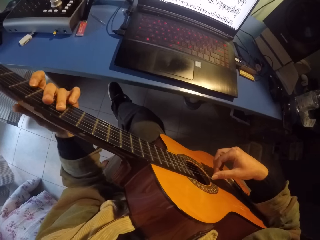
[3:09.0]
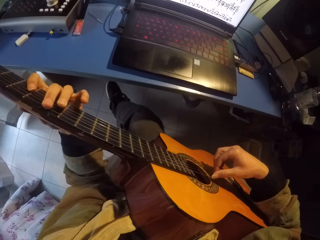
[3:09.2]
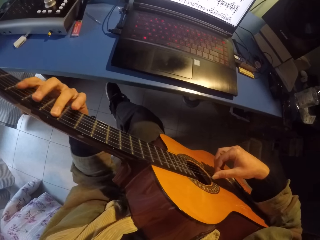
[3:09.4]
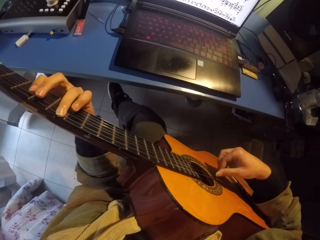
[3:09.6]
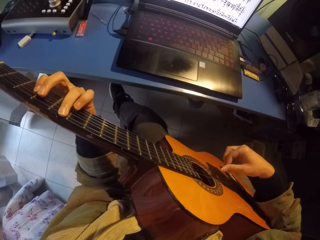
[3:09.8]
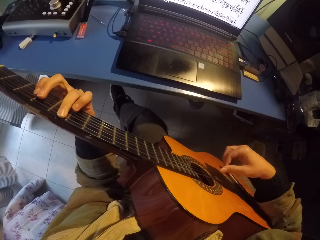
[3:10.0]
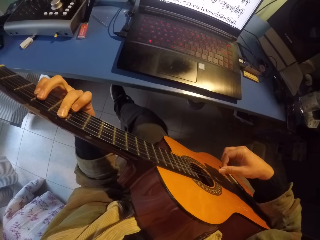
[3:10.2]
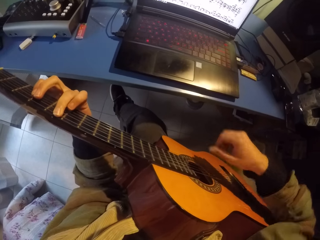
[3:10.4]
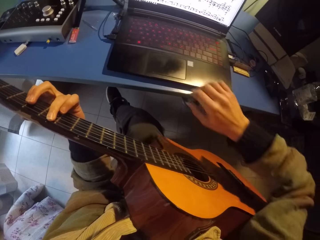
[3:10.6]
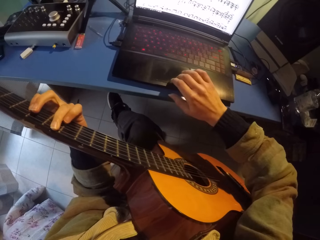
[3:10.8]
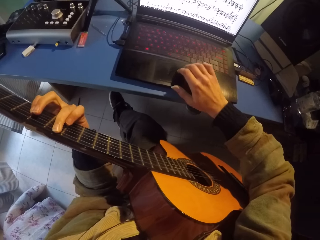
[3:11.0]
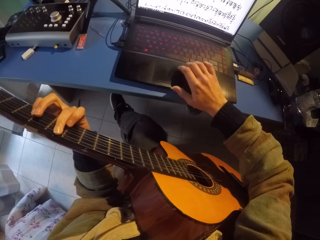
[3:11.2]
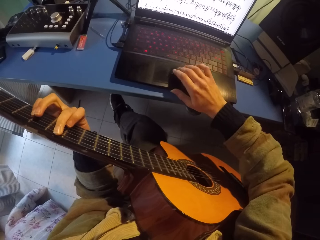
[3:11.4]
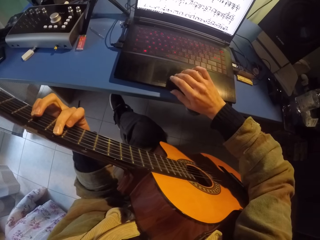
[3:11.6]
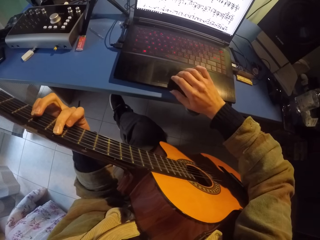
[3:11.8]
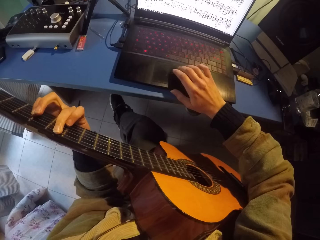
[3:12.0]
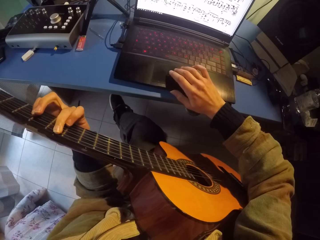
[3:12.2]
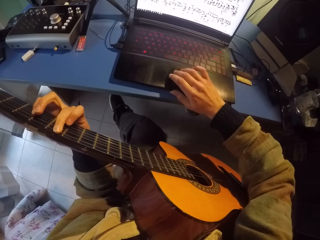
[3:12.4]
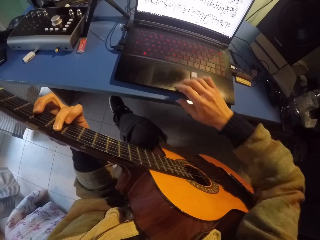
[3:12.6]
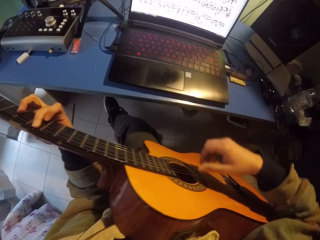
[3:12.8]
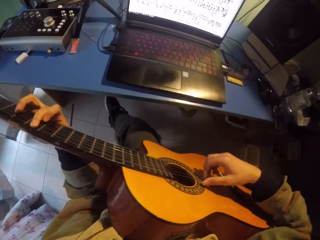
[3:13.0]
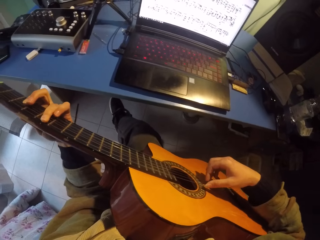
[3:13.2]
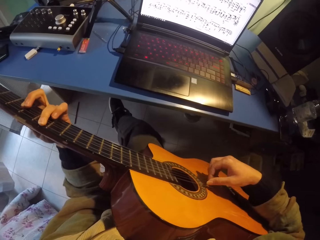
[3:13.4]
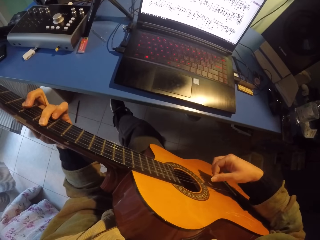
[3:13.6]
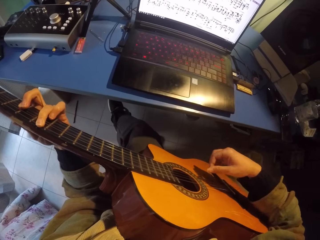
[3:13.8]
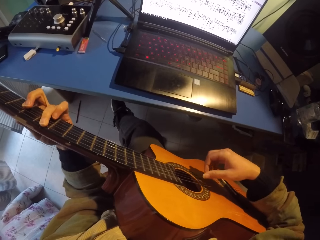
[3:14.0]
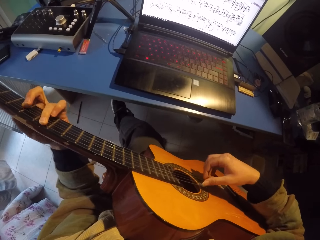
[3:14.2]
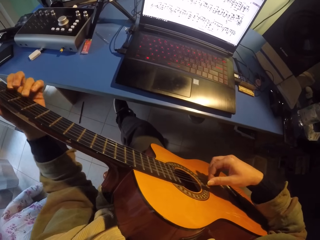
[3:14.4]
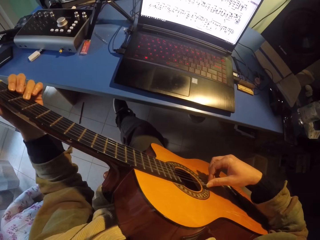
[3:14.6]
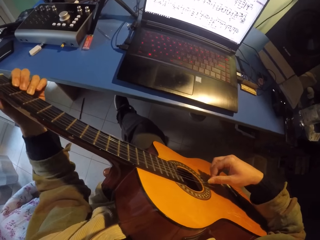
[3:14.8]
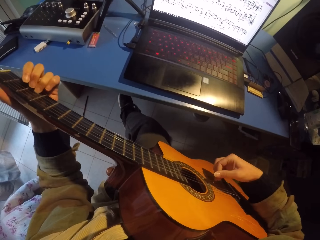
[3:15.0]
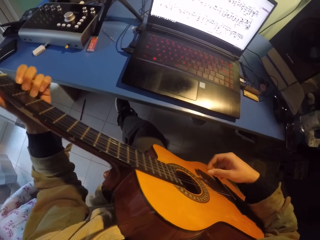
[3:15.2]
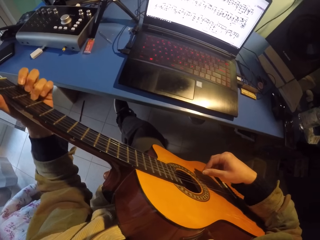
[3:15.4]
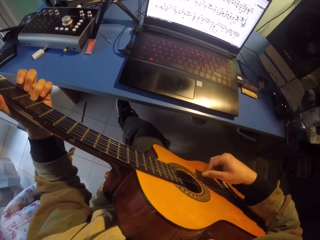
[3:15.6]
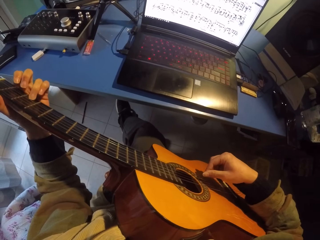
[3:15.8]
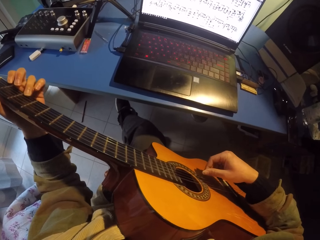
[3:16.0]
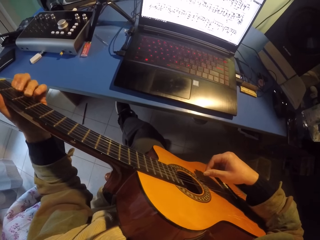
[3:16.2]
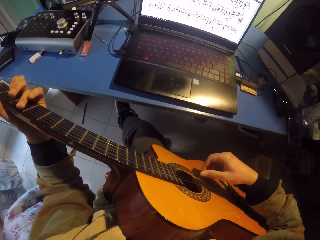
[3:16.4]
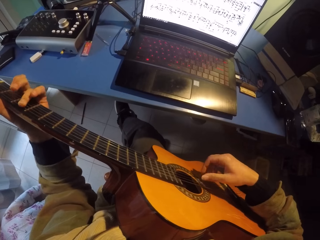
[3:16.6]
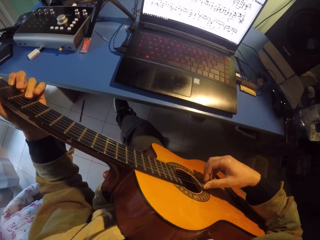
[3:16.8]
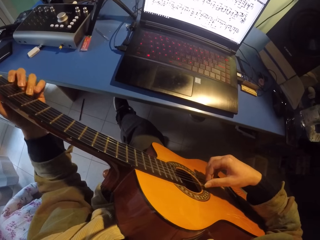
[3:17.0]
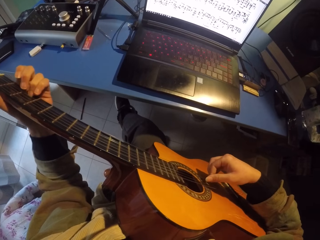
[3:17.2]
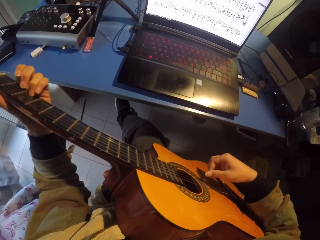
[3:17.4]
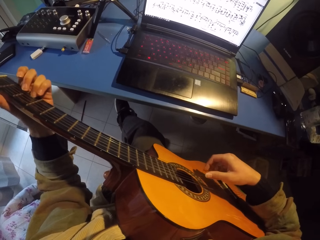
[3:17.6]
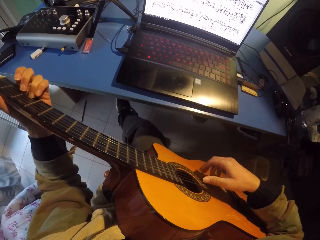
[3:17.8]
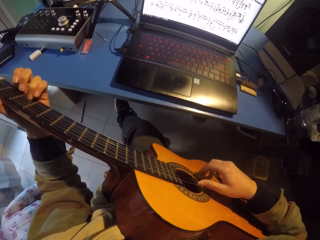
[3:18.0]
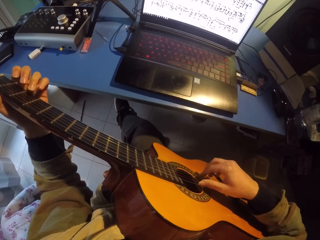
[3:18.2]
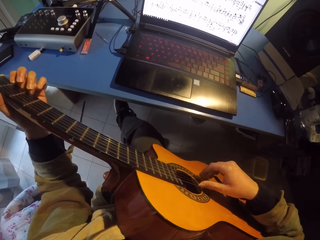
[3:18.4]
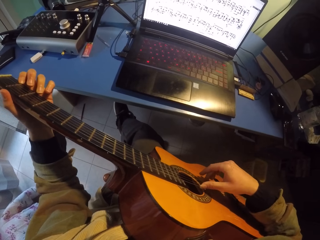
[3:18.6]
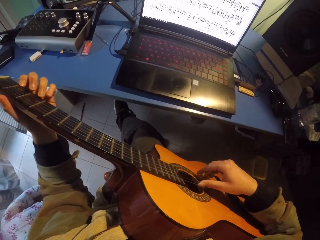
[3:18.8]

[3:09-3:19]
The camera wearer touches the laptop. They scroll the laptop with a touchpad. They play the guitar.

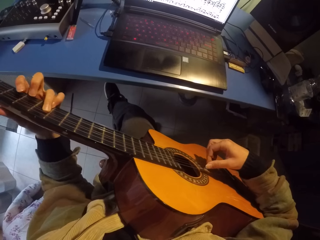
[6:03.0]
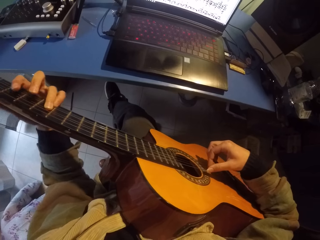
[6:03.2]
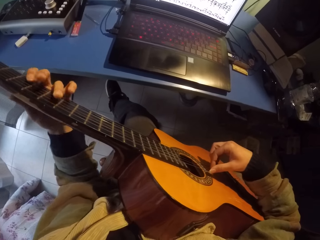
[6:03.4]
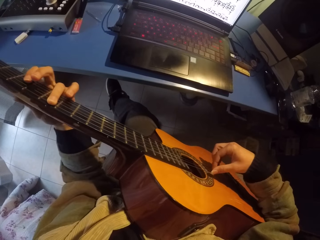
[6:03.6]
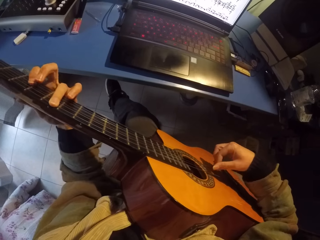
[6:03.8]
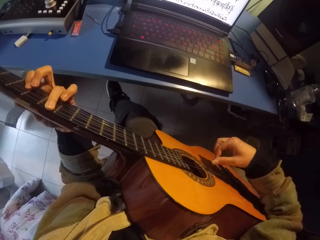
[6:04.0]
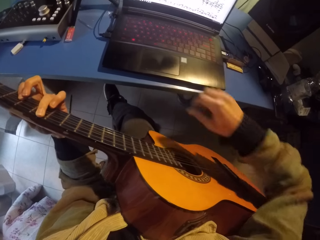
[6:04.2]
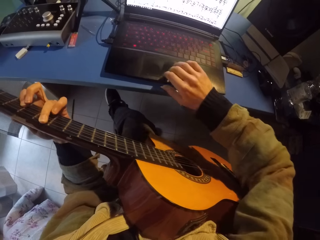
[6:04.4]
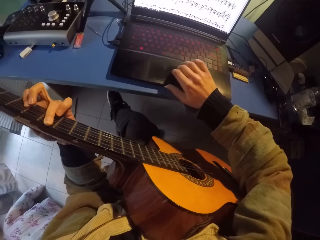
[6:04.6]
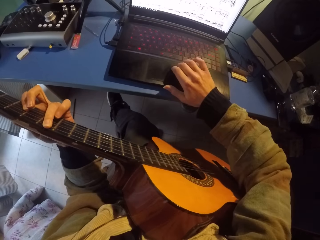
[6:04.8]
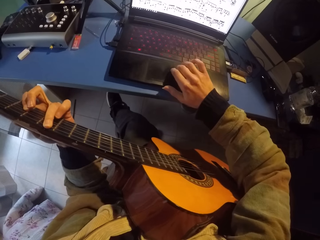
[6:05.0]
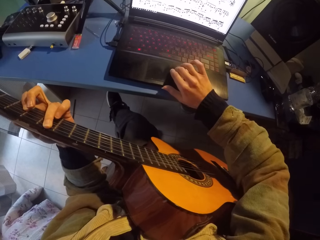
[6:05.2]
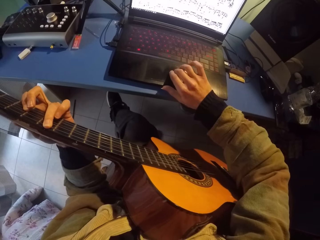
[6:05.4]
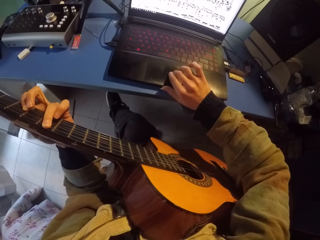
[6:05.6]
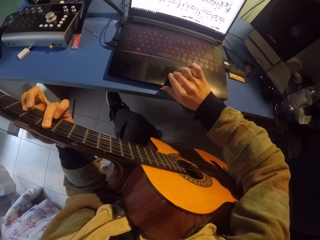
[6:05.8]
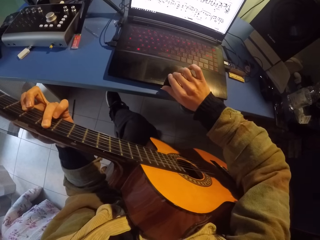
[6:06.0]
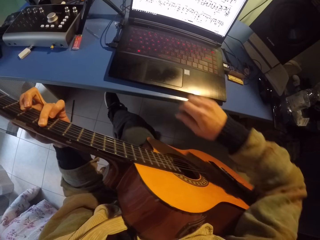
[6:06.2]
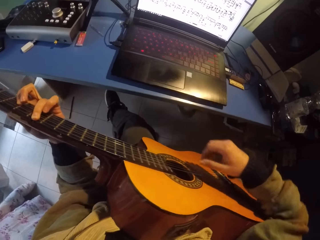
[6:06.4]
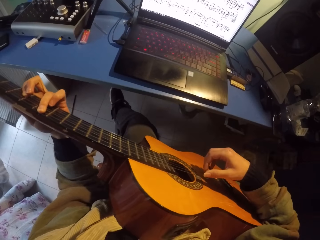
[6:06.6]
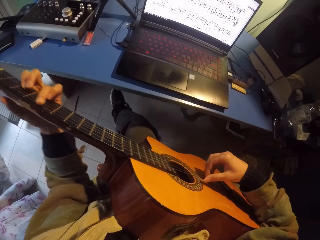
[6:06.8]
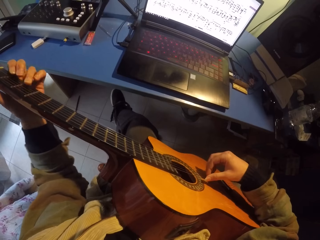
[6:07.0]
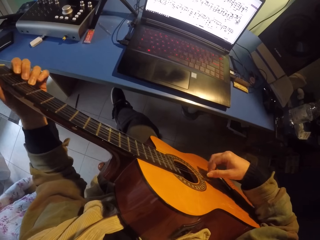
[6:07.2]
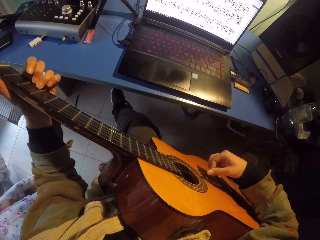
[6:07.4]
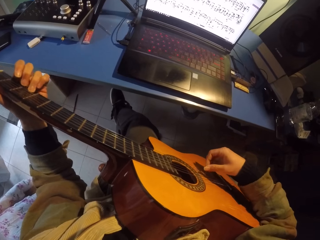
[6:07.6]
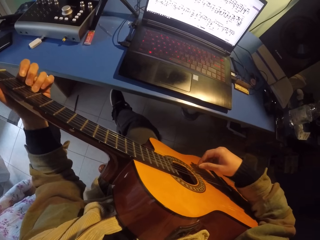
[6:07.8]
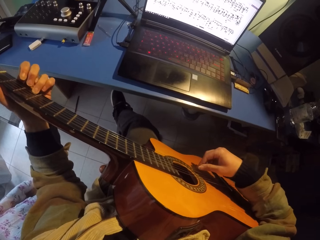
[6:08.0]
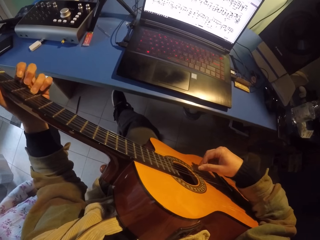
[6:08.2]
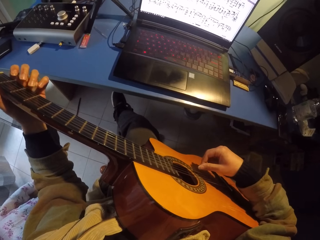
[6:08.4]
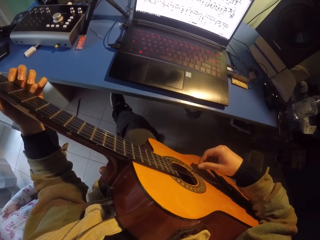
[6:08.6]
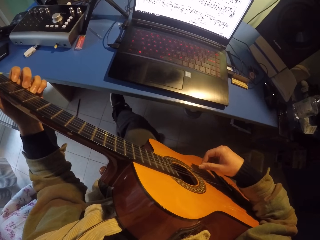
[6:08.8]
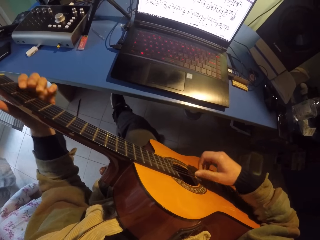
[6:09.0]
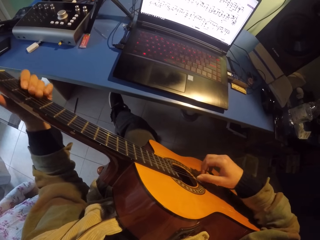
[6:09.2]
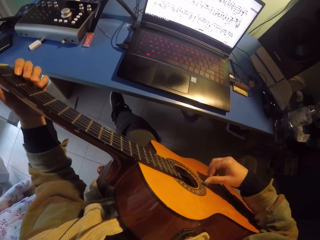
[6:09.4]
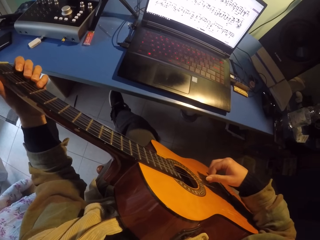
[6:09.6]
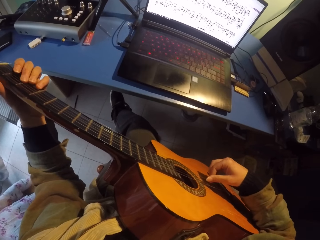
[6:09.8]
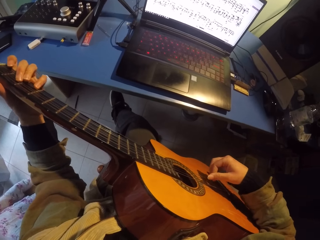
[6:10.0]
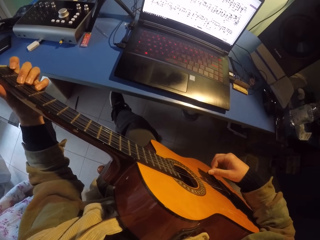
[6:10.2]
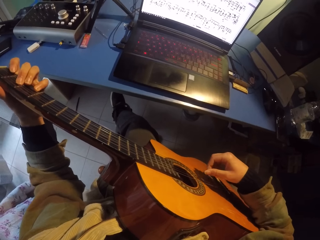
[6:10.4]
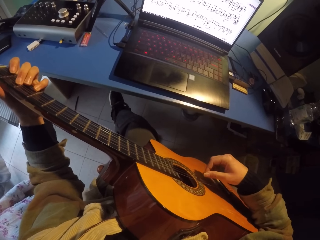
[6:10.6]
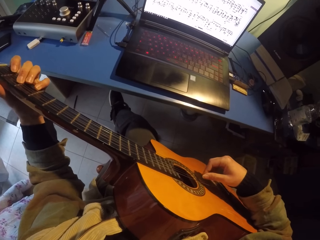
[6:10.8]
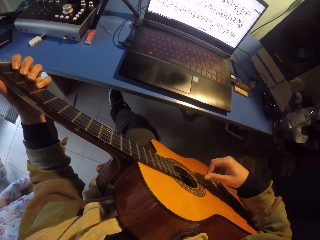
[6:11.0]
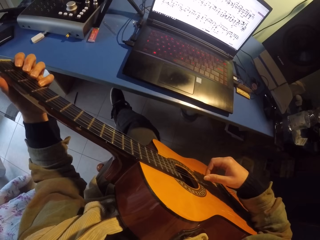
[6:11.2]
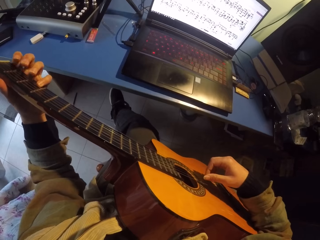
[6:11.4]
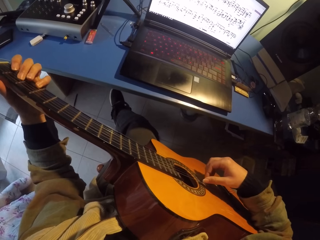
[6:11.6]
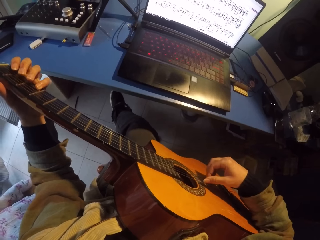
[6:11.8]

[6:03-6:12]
The camera wearer scrolls the laptop with the touchpad. They play the guitar.
